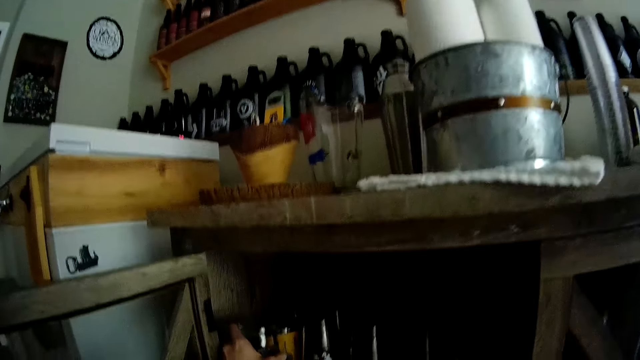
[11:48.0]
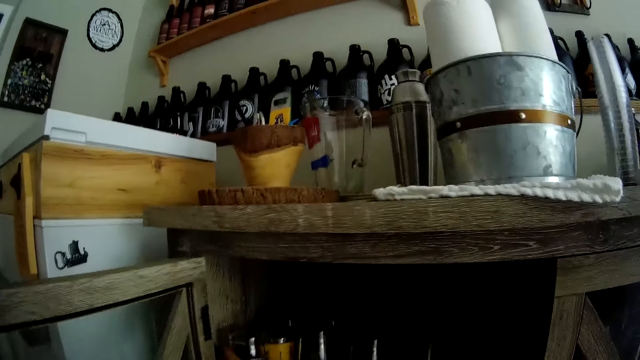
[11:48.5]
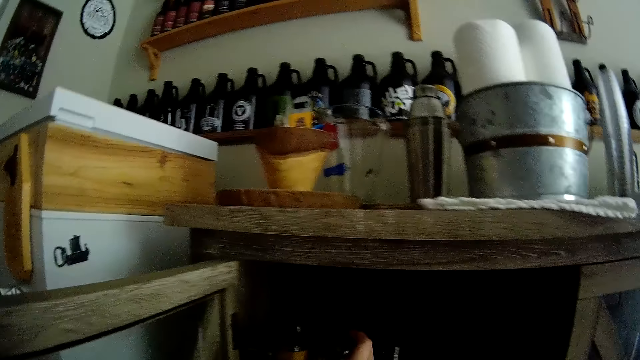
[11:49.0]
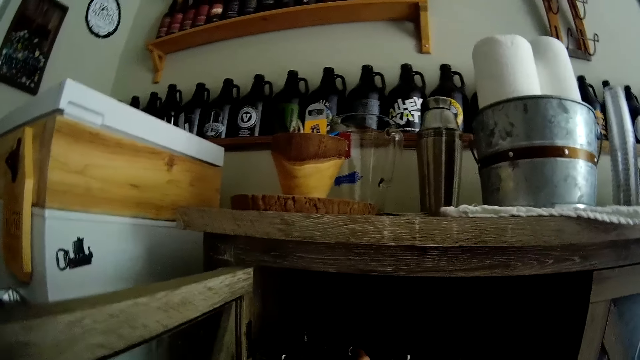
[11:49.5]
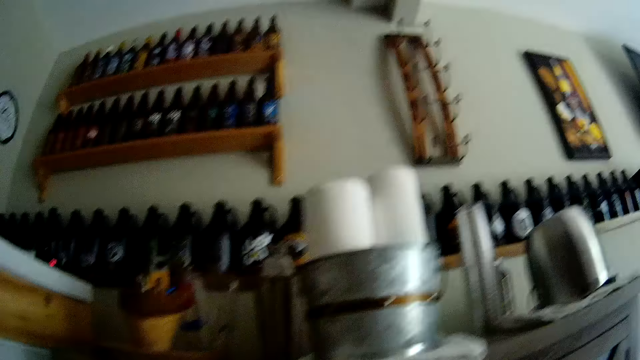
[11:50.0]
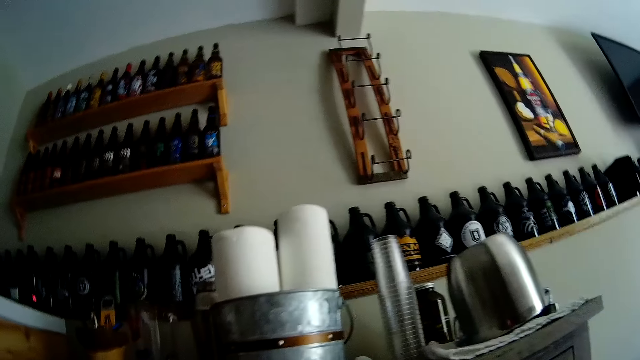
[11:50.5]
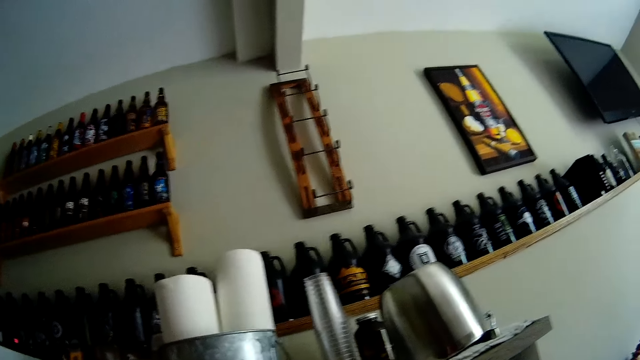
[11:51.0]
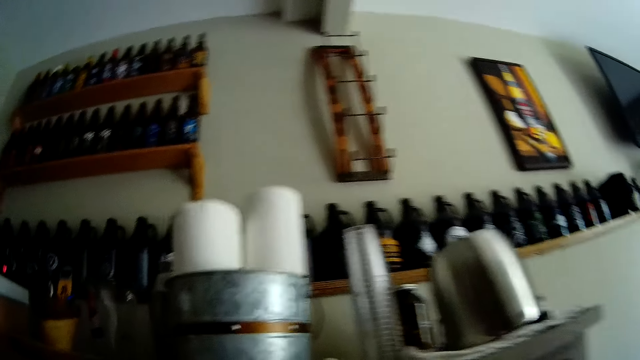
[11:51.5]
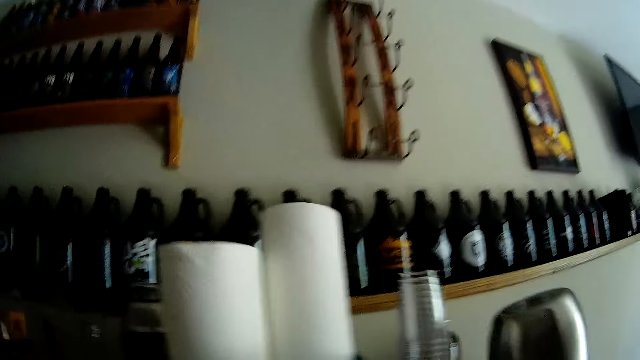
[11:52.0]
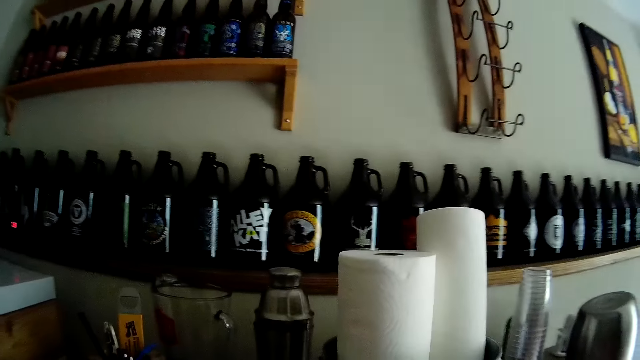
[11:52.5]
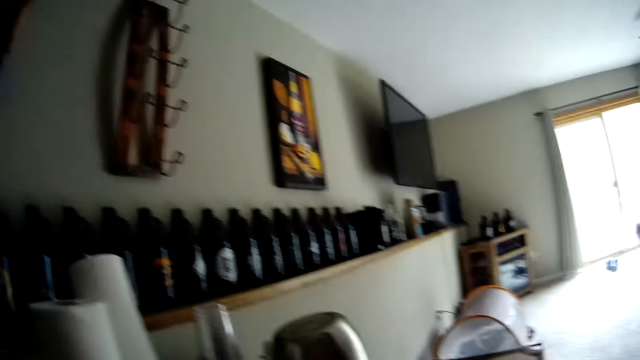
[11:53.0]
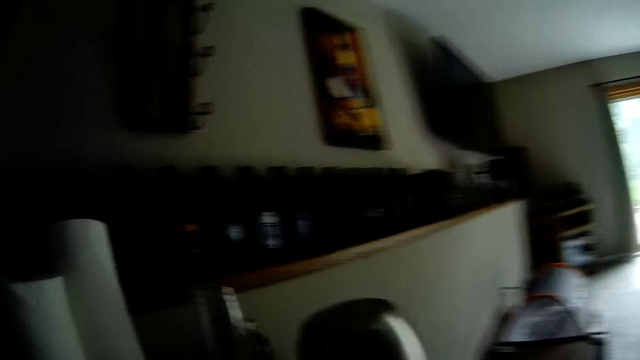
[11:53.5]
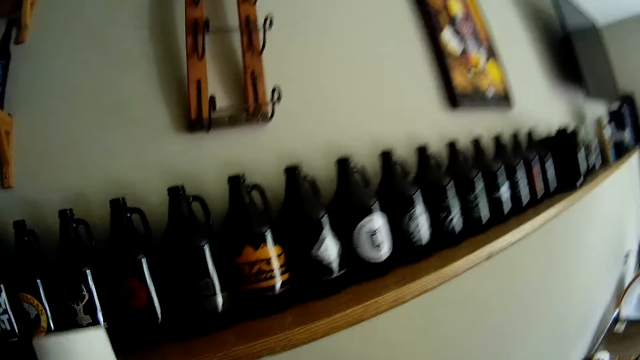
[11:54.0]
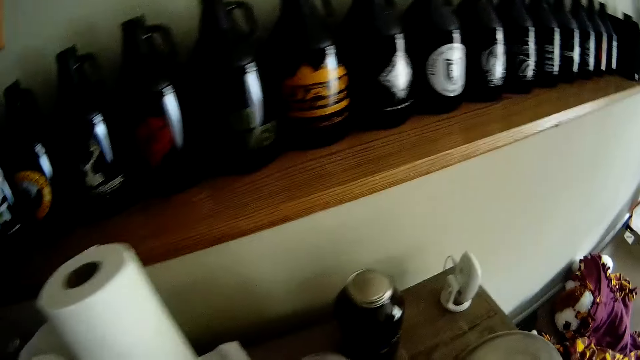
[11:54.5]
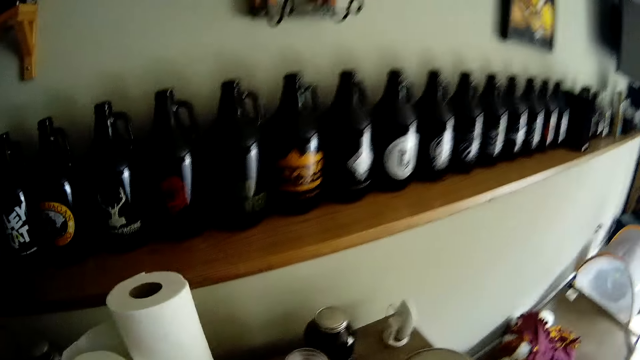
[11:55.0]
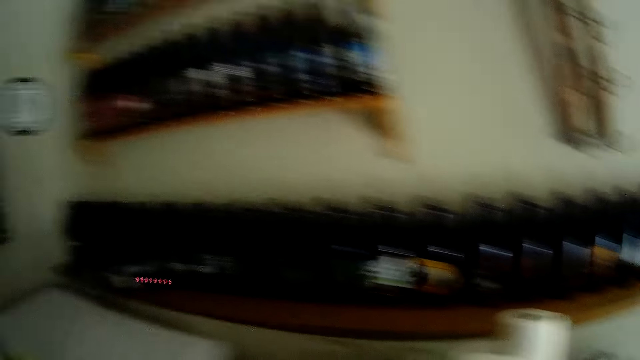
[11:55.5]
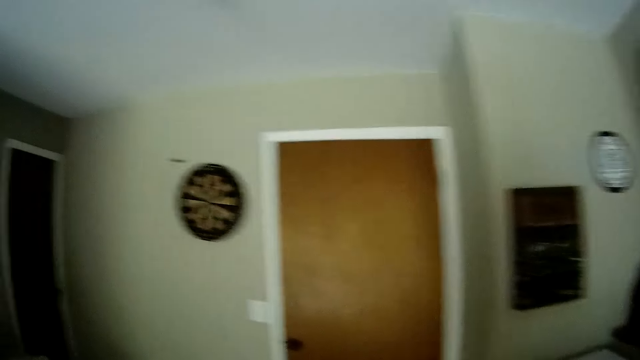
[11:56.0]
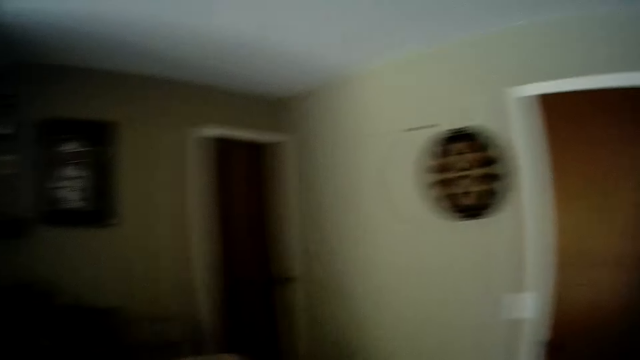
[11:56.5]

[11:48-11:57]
The camera wearer looks around a room.

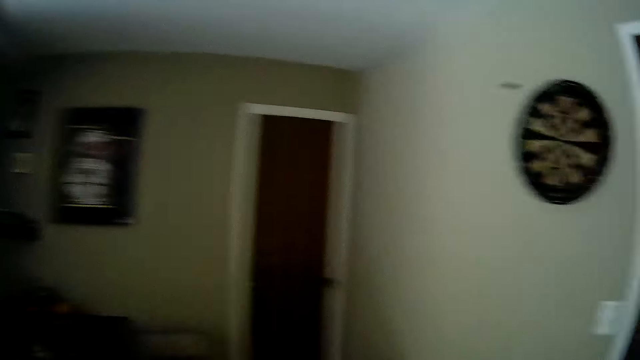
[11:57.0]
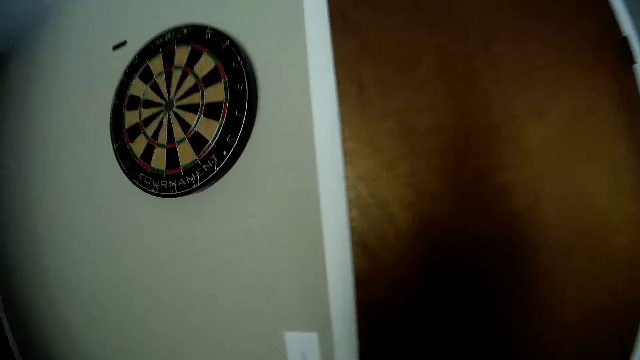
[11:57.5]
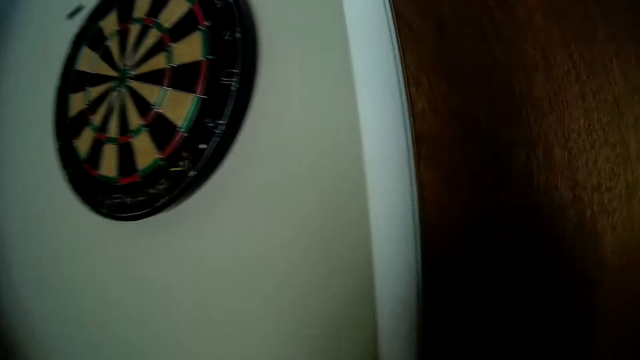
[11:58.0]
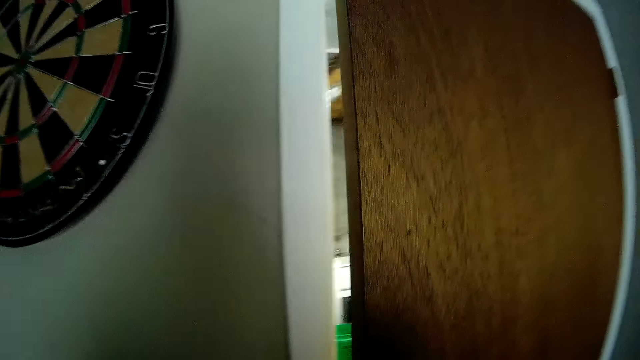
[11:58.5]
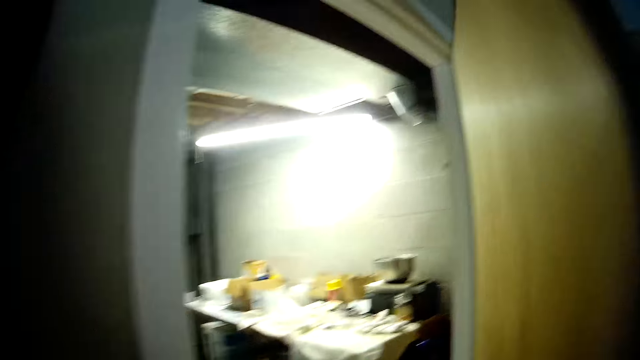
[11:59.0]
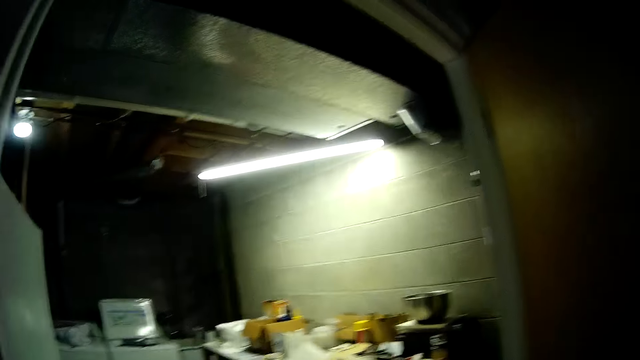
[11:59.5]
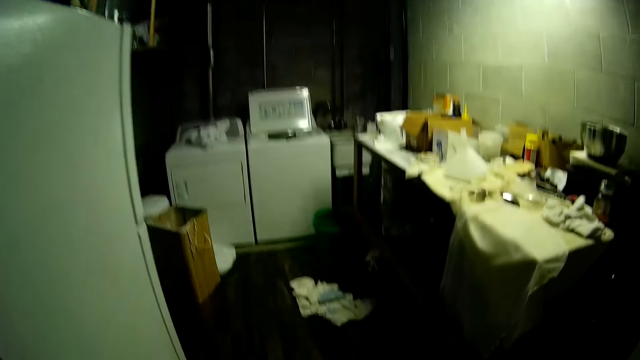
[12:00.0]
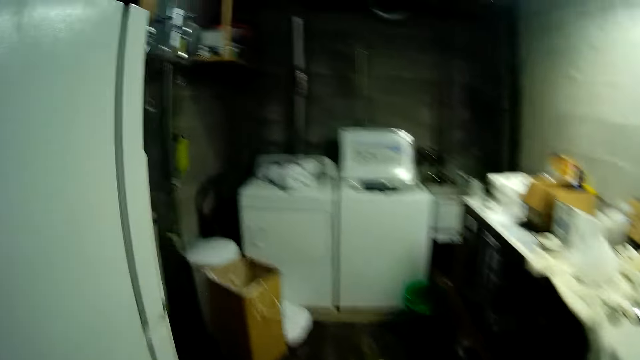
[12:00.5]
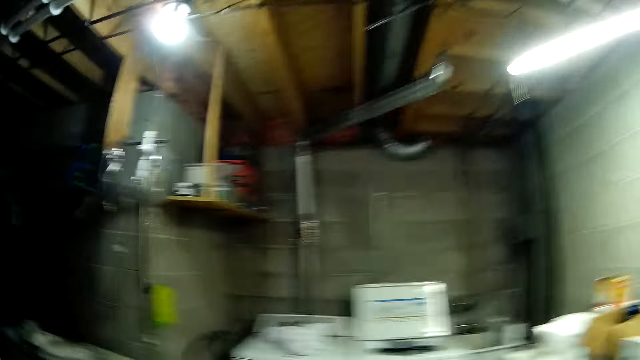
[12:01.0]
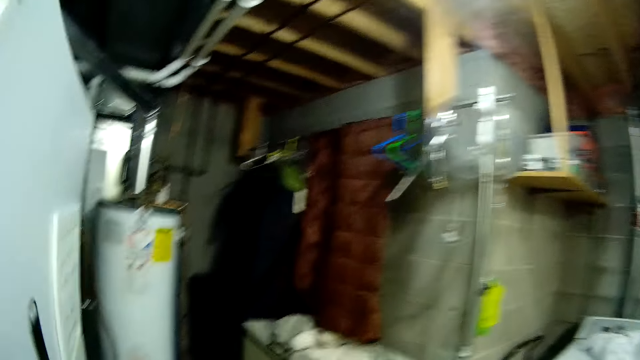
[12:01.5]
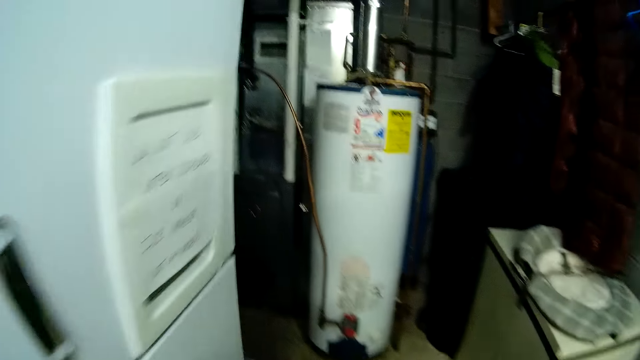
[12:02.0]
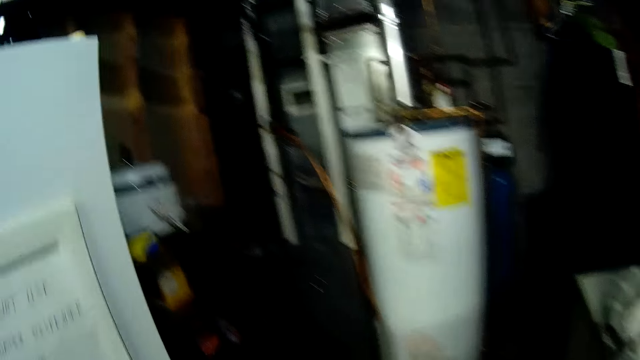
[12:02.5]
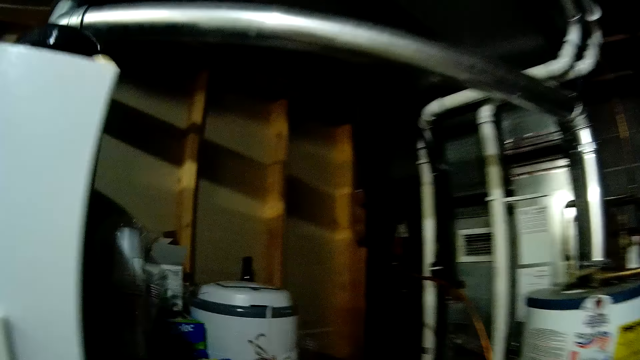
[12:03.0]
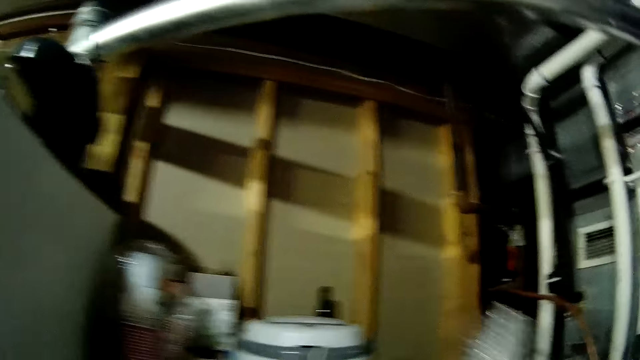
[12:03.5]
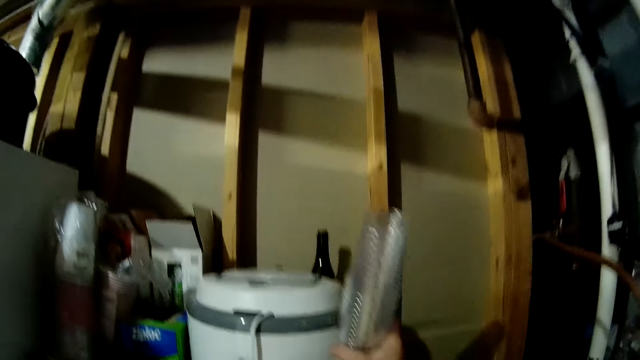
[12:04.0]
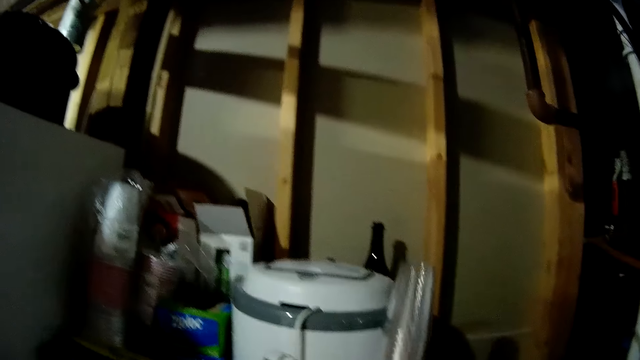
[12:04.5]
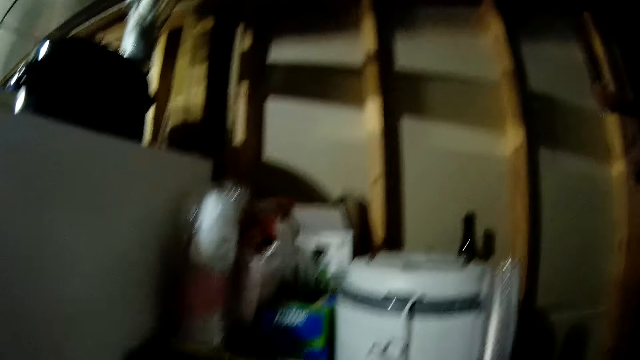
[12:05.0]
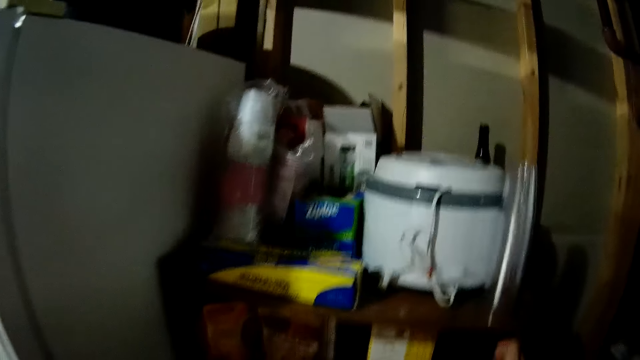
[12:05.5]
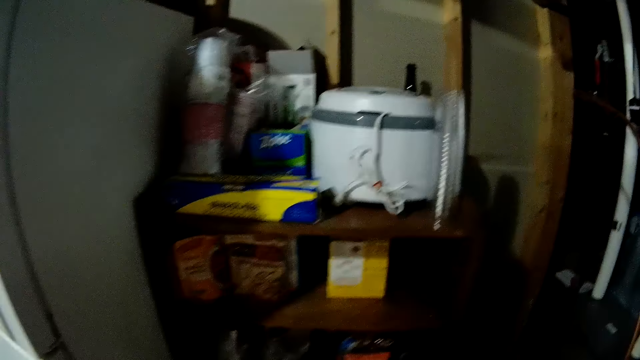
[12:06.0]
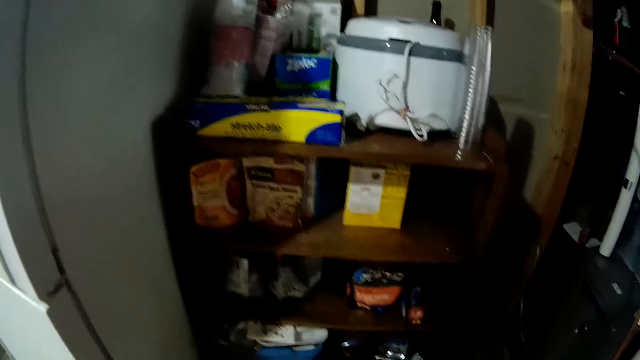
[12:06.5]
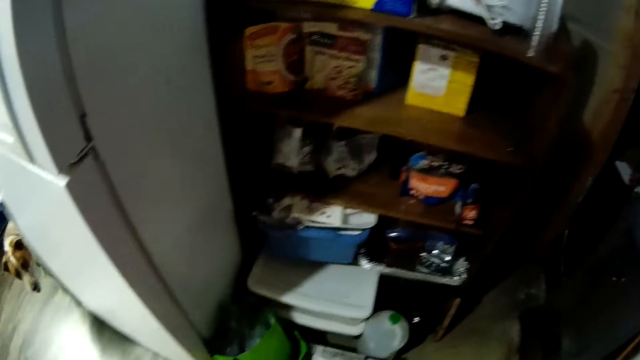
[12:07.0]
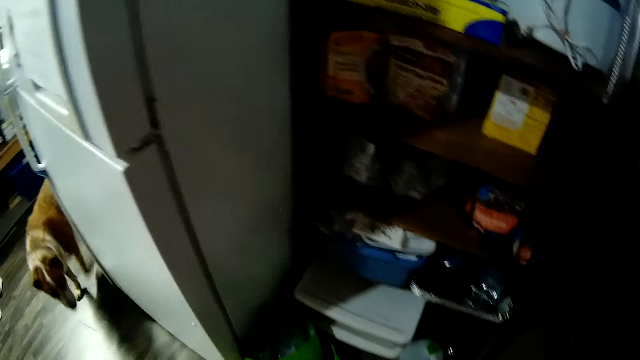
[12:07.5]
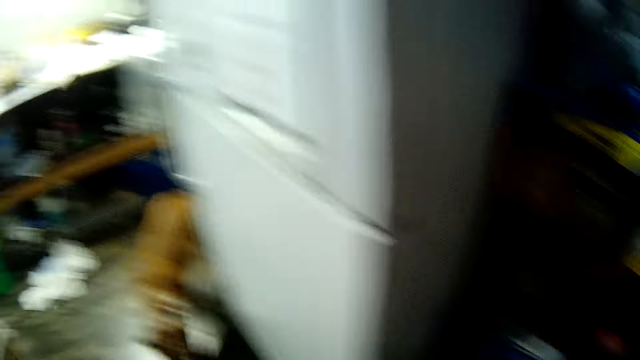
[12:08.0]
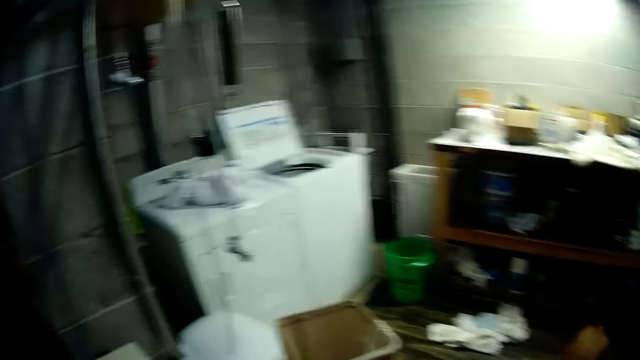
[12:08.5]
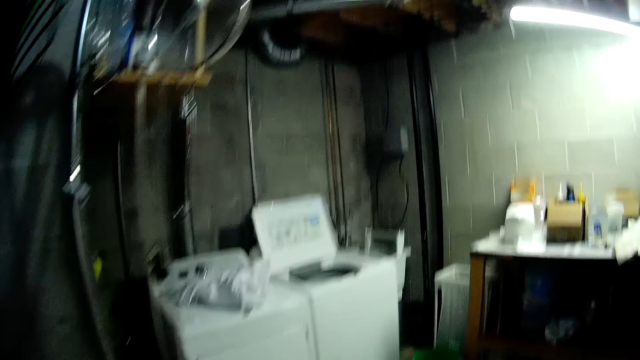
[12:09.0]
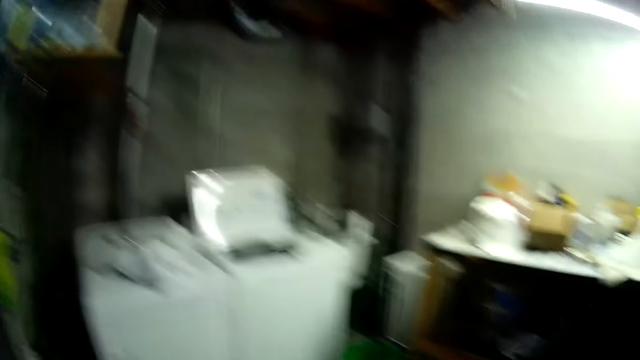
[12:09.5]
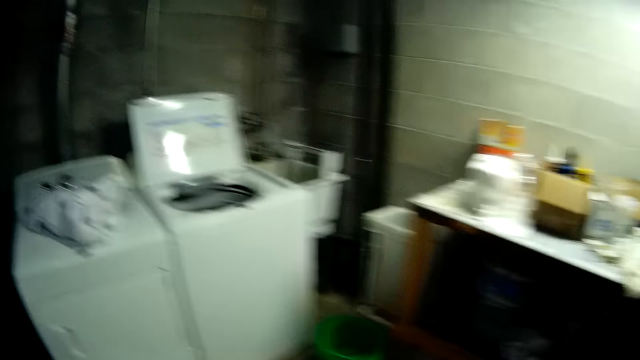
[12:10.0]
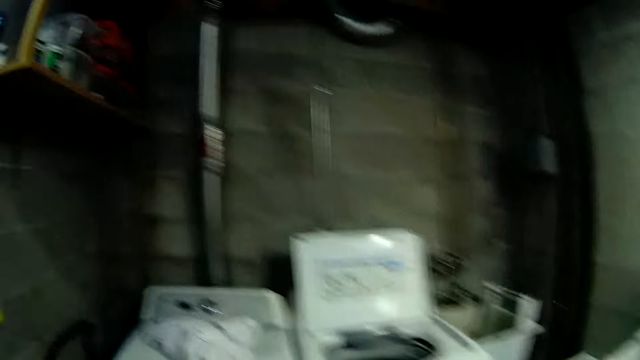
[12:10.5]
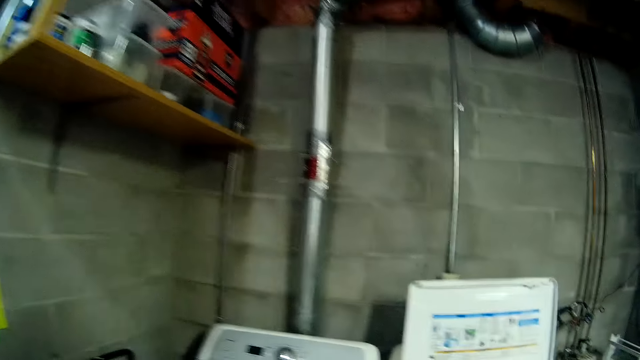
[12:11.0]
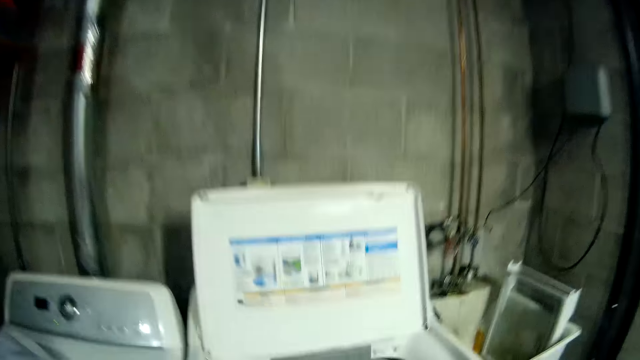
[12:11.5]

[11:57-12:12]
The camera wearer opens a door. They walk into a room. They hold plastic cups with a hand. They drop a stack of the cups on a table with a hand. They move up a hand. They interact with the dog. They walk towards washing machines.
